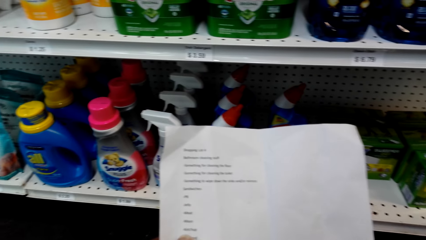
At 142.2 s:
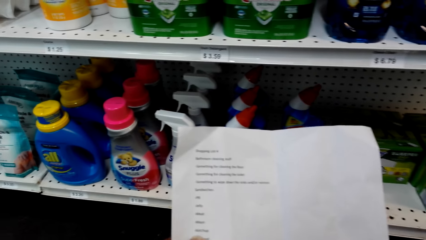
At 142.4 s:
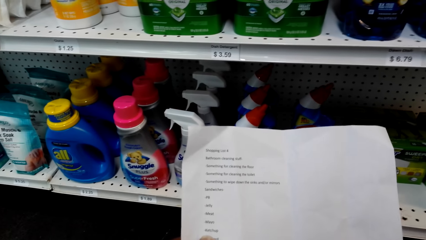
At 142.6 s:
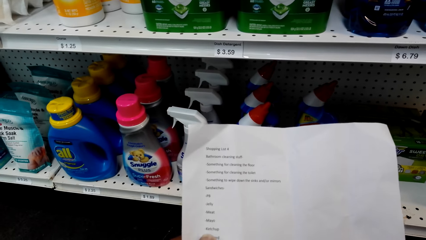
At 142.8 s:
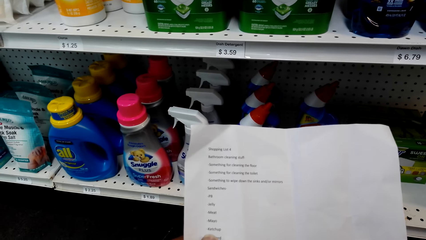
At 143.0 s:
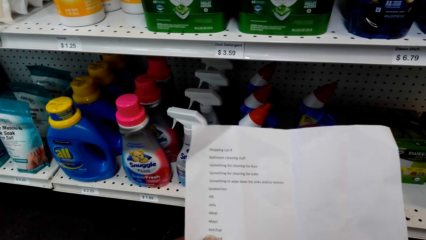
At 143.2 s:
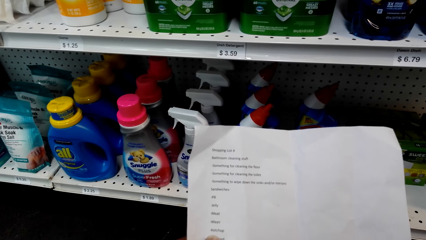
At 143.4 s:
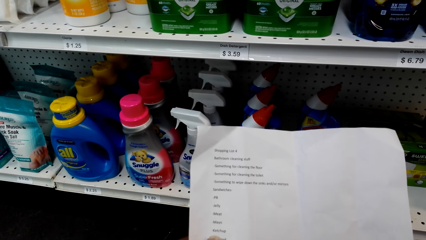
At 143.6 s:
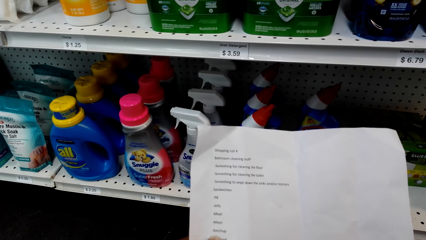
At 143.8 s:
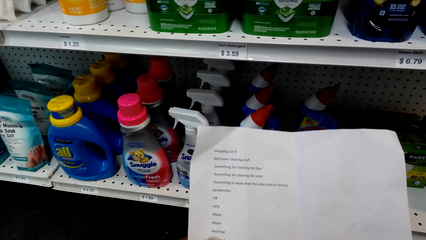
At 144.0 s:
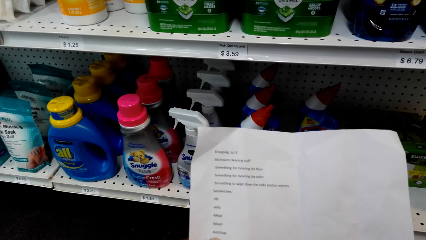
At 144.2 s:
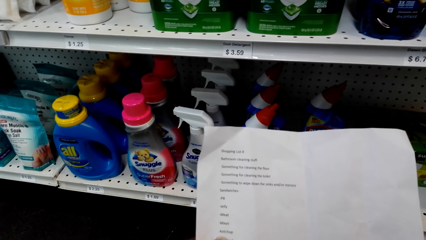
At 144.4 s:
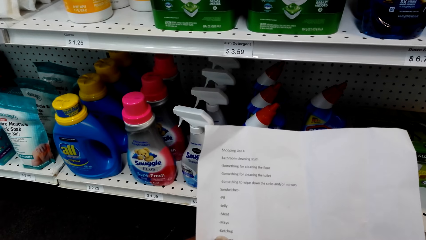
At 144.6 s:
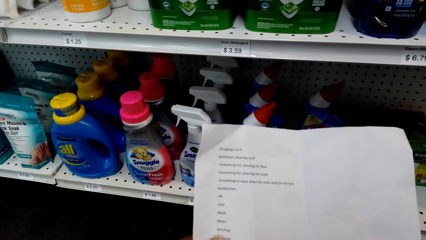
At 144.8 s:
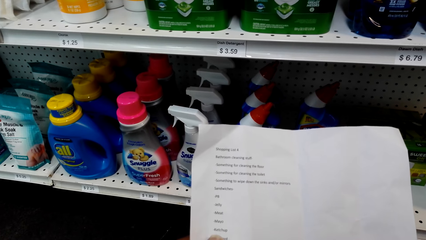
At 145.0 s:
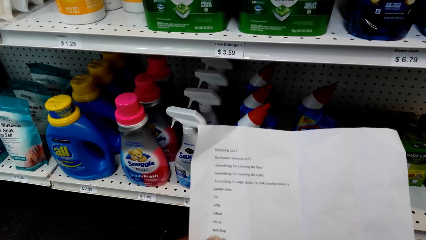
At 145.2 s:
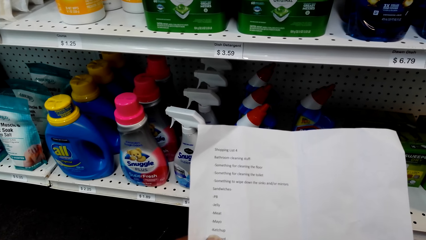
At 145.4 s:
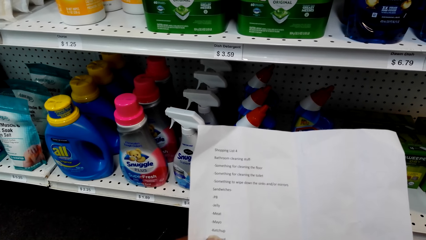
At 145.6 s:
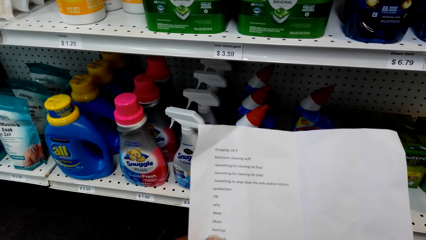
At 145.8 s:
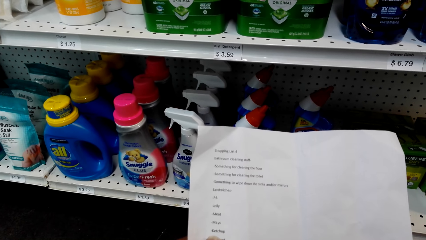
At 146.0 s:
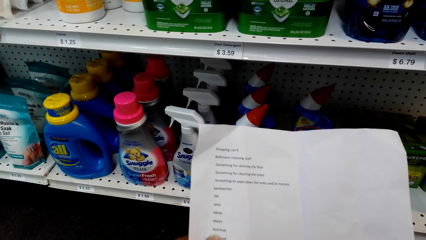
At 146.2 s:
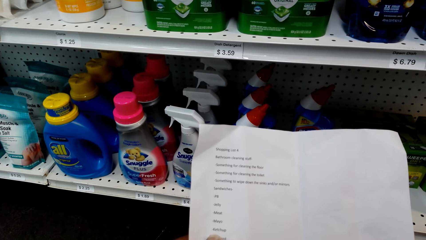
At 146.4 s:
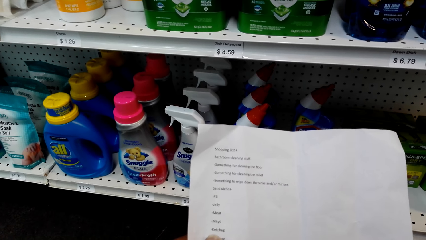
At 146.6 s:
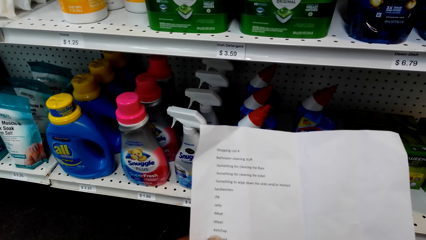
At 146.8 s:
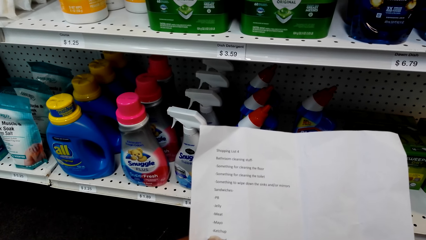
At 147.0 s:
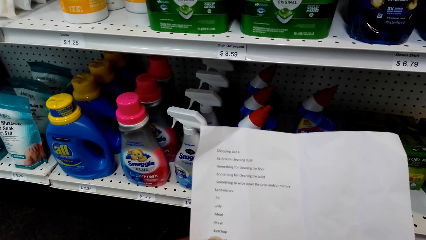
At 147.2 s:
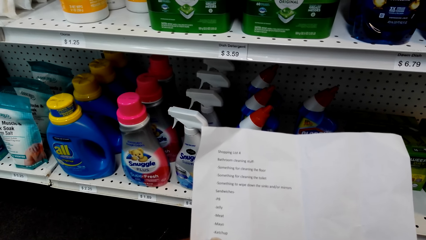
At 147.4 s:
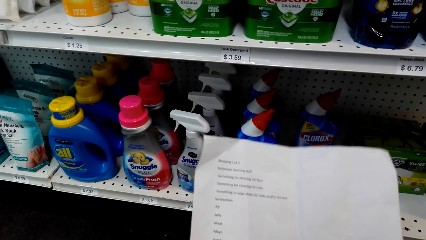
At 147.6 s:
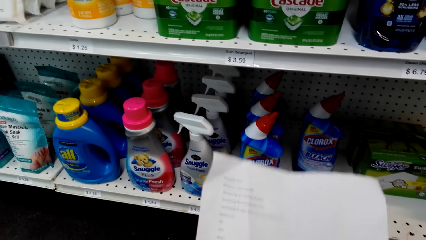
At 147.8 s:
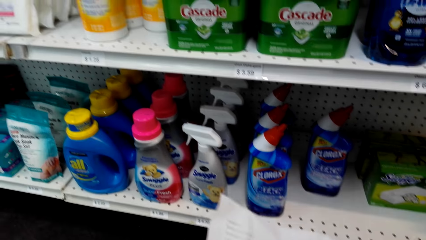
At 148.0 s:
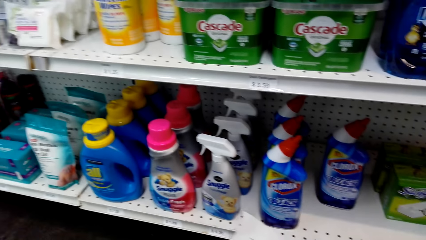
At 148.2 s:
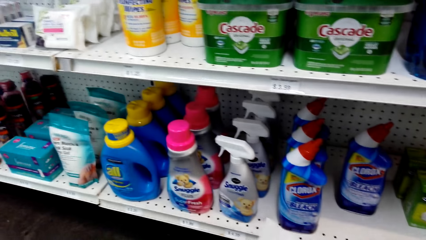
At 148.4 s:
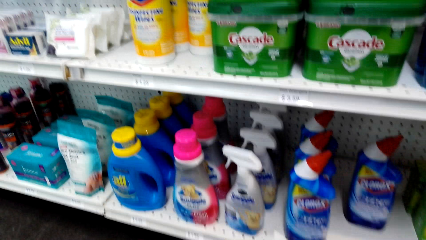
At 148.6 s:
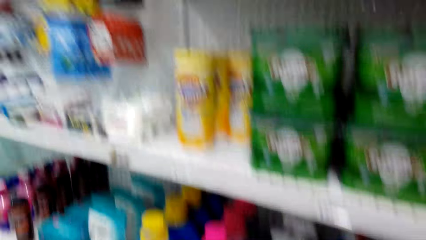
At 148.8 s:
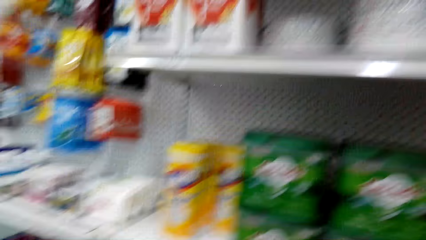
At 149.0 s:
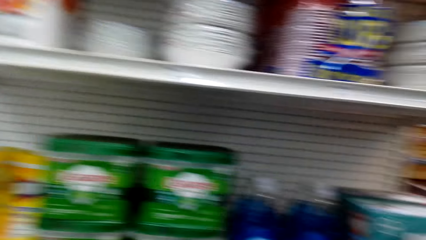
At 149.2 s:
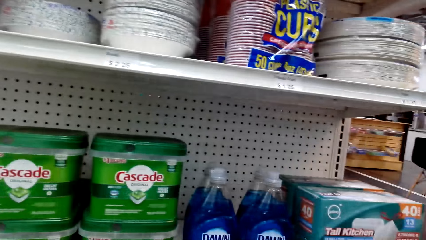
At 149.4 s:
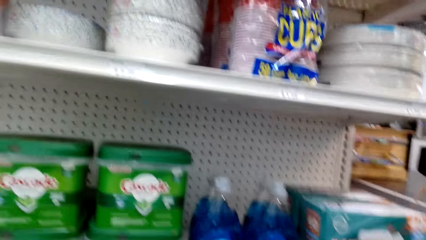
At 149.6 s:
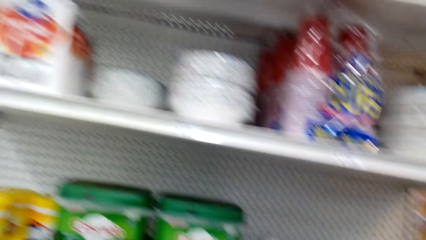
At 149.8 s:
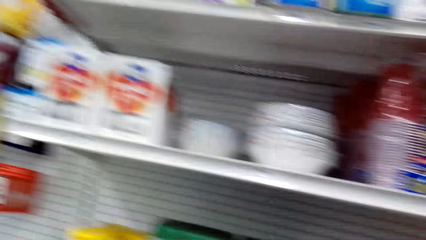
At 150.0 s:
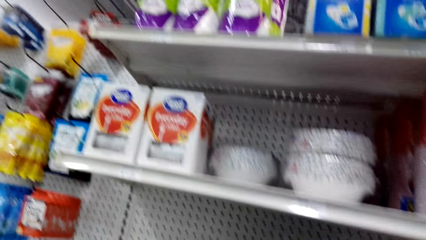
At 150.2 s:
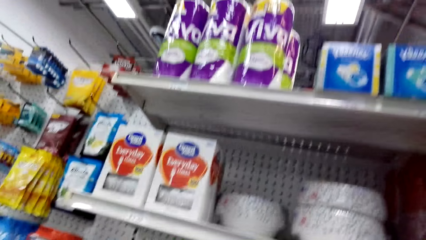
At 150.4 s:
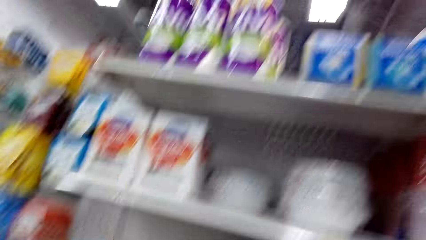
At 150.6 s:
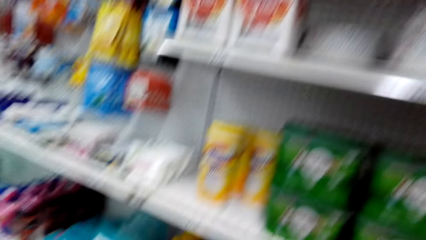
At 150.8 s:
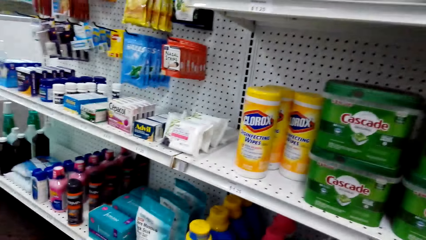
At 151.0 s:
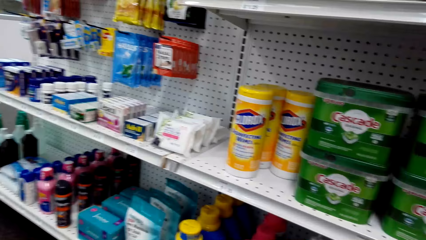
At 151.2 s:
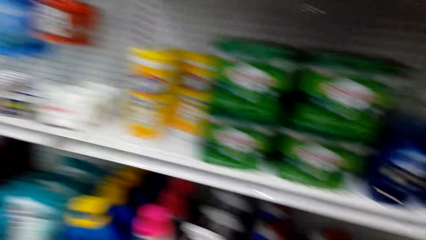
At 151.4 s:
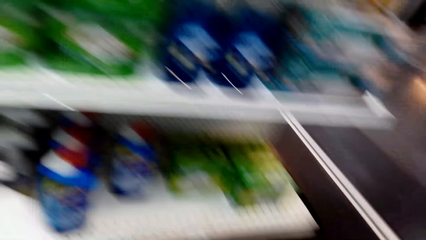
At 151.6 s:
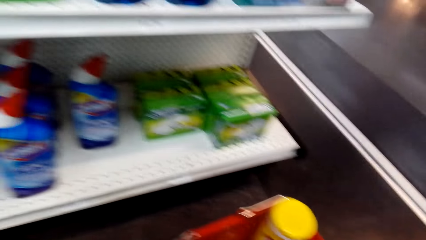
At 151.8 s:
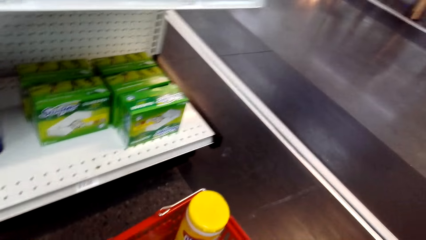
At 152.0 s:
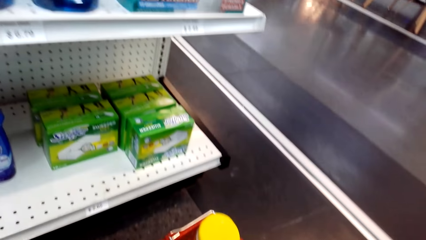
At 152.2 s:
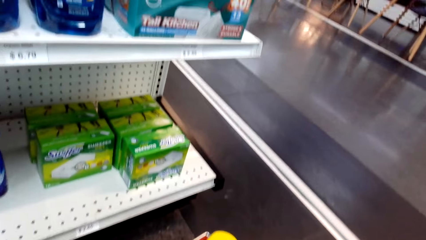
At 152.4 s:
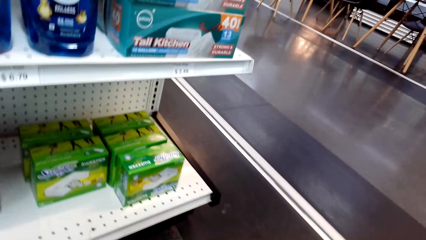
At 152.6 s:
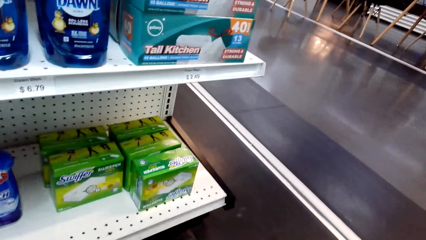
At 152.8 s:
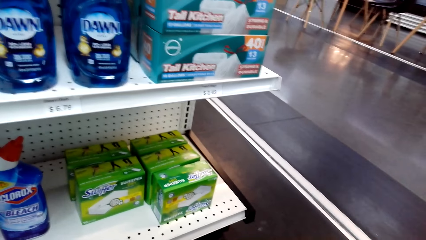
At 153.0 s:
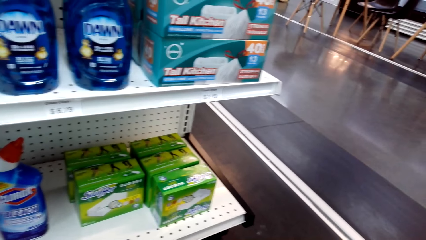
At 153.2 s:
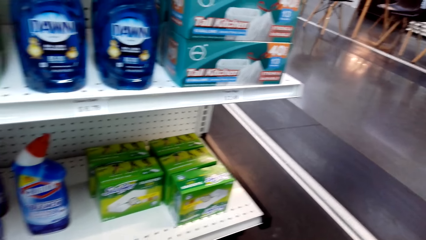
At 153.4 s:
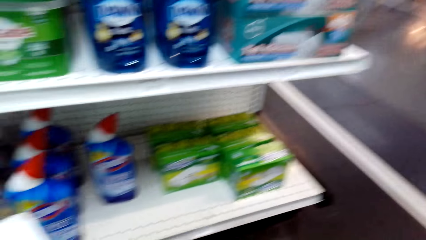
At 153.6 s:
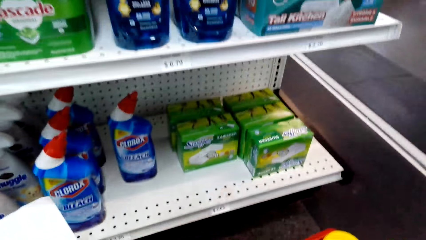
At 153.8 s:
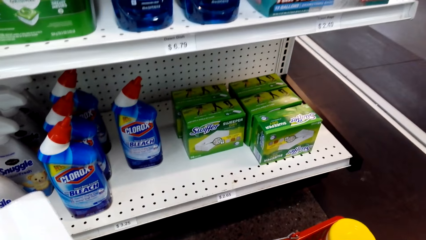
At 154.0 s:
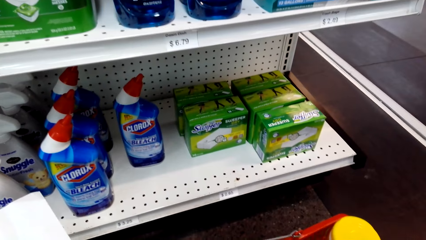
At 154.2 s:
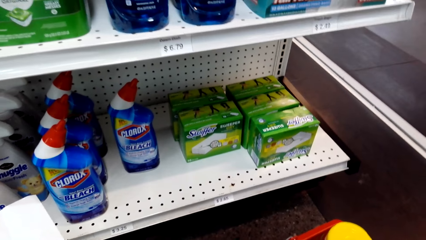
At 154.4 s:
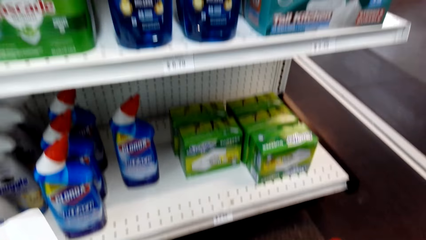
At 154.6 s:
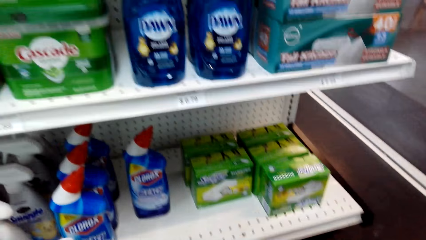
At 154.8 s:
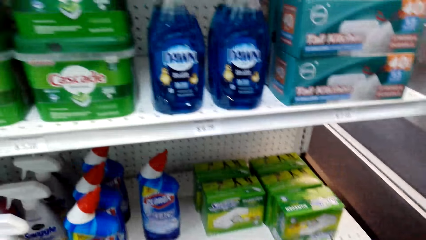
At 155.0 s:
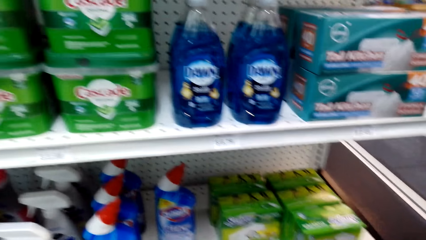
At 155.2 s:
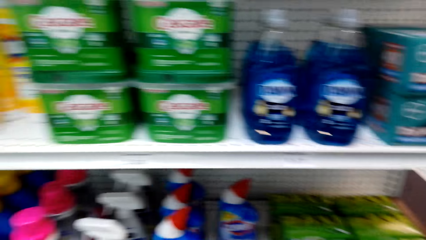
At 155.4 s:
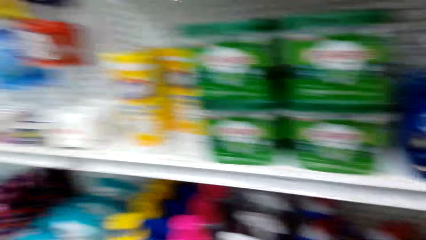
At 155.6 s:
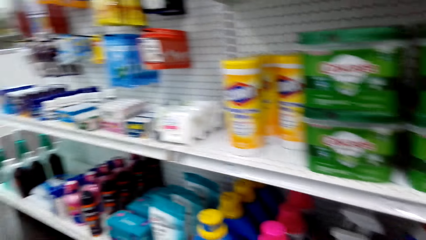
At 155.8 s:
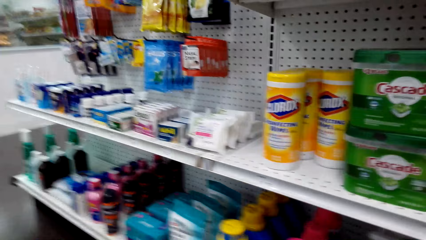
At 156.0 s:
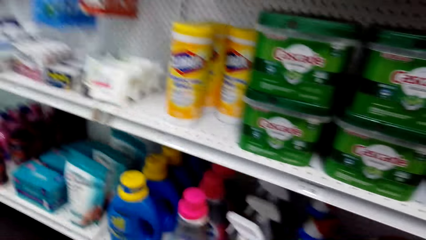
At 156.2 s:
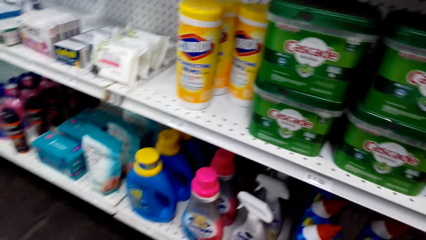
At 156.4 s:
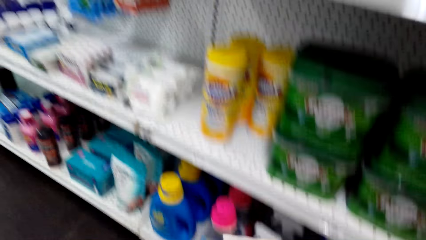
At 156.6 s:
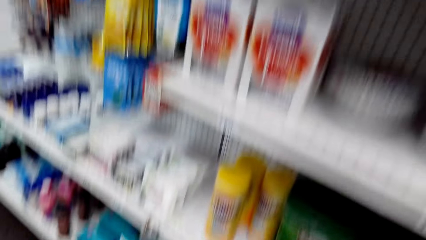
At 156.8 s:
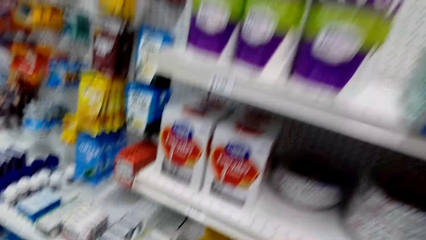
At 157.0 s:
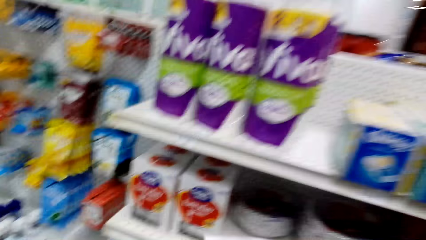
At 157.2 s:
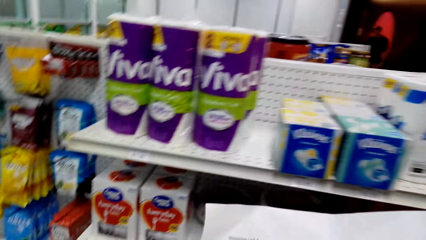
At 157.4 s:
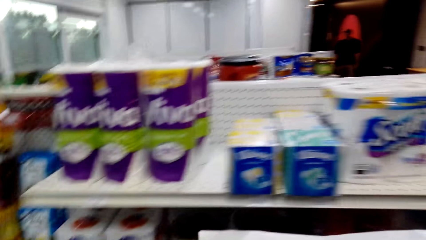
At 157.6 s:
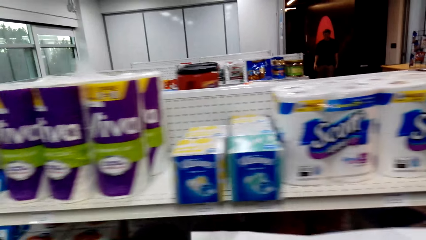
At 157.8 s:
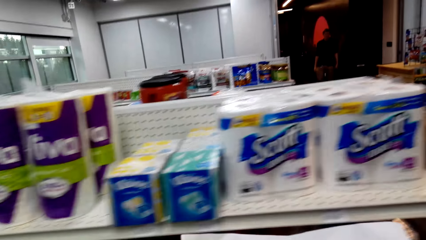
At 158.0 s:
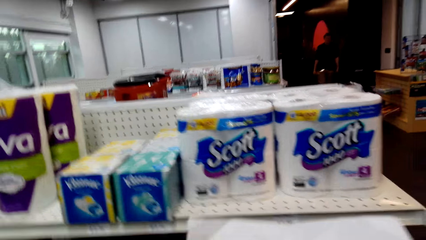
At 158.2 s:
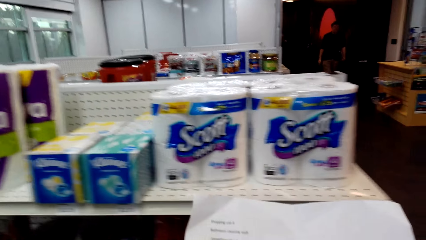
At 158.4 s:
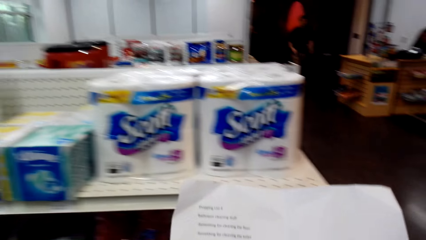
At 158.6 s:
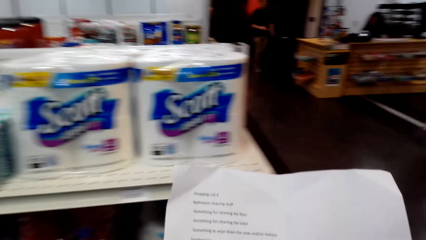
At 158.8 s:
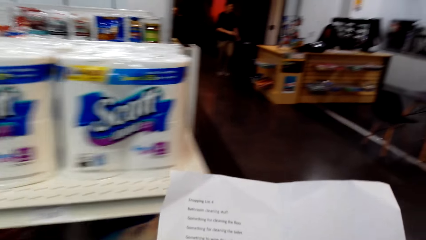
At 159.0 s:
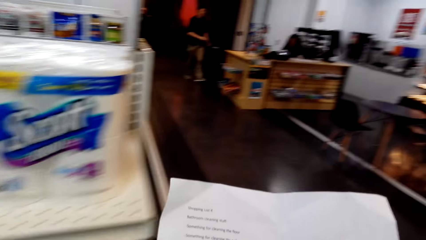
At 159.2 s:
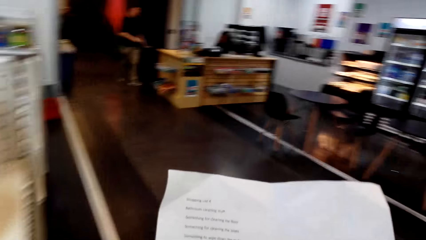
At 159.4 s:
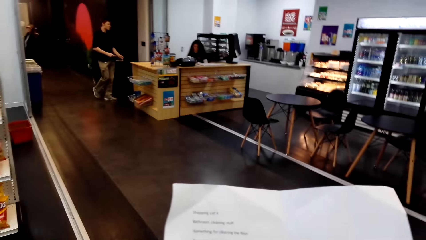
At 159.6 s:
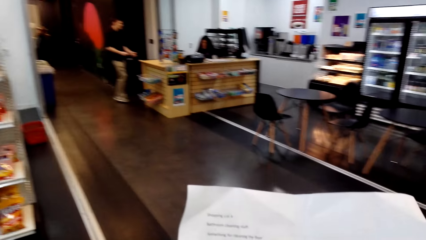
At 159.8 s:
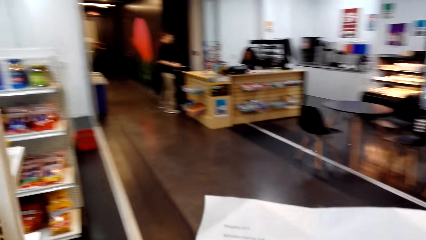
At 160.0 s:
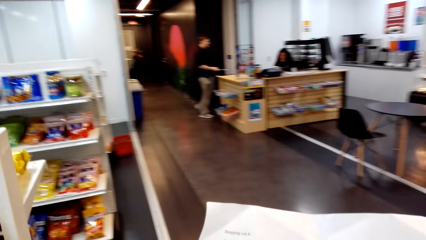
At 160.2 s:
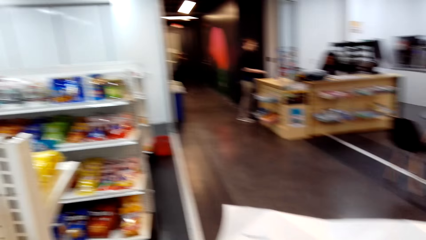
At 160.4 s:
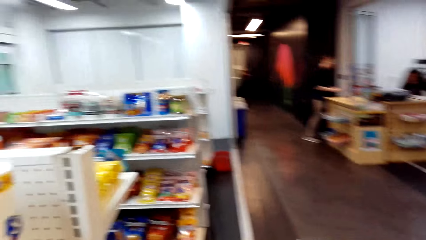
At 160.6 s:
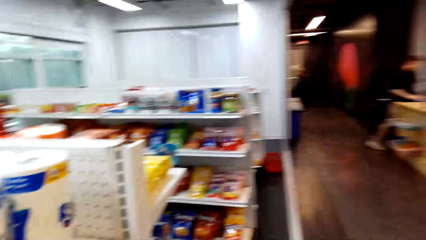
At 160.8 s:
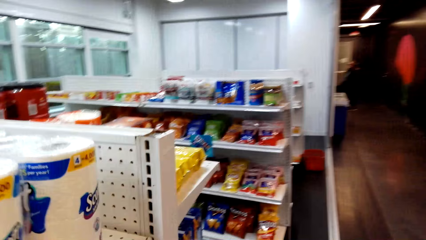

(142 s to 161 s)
The camera wearer looks around the shelves. They read the paper and walk around the store. A woman sits at the counter.
